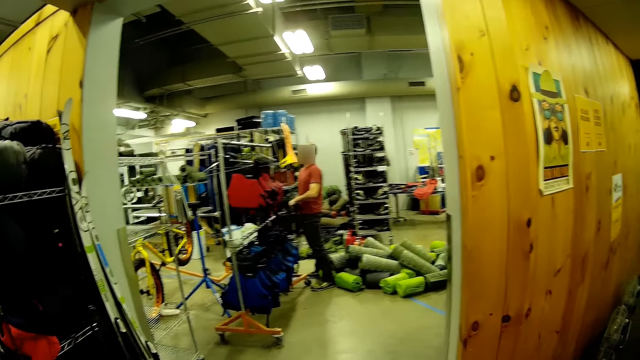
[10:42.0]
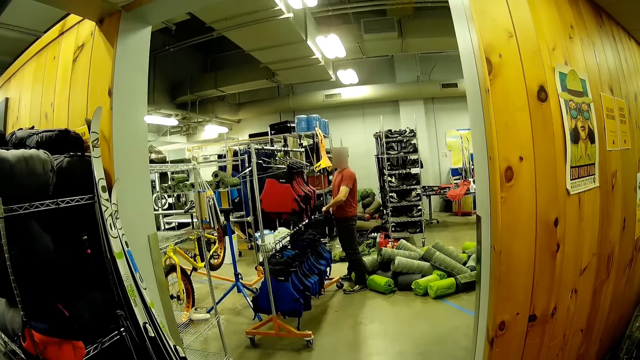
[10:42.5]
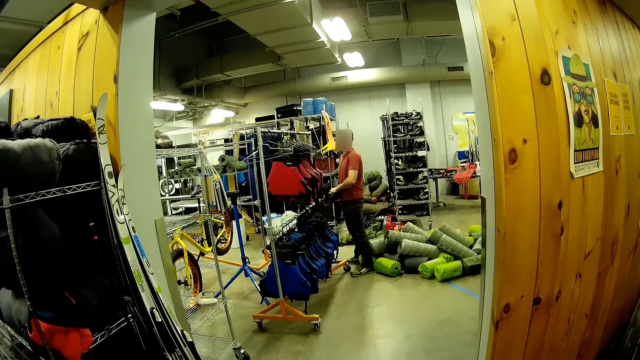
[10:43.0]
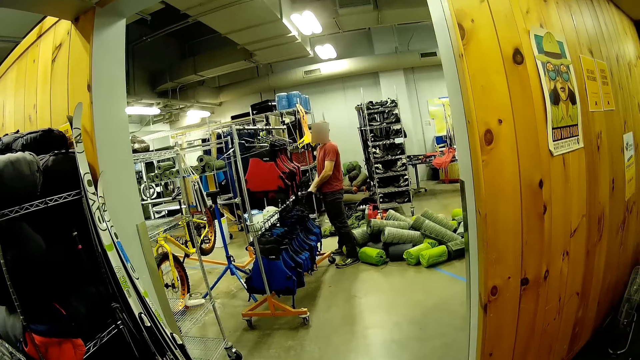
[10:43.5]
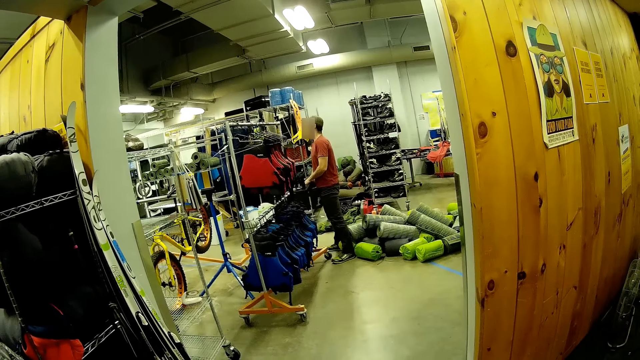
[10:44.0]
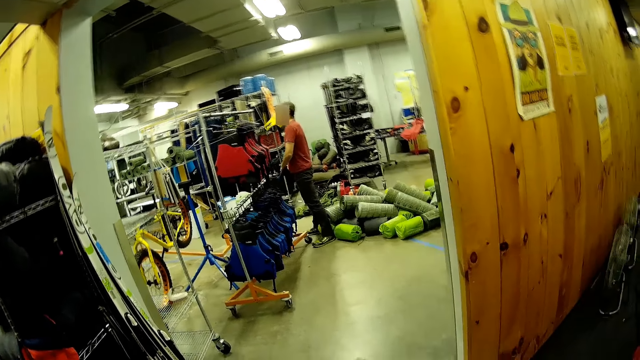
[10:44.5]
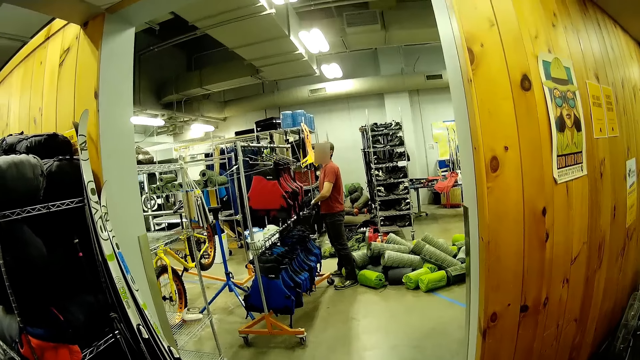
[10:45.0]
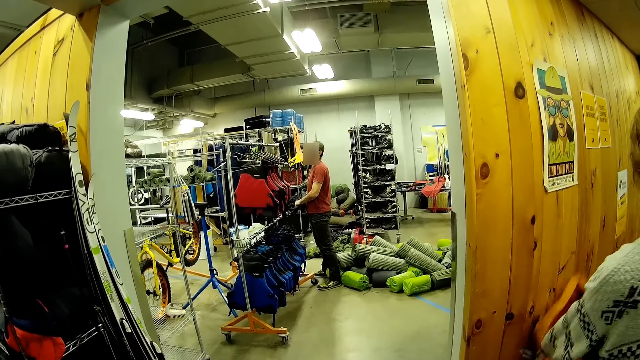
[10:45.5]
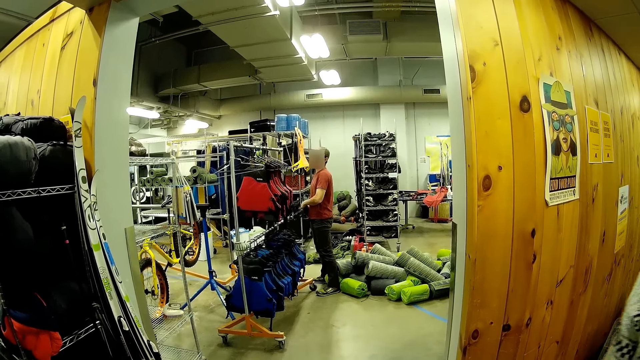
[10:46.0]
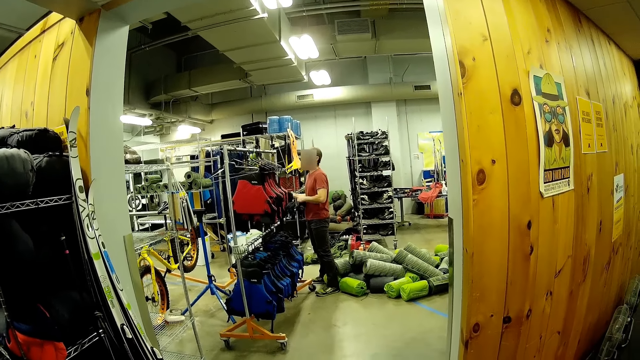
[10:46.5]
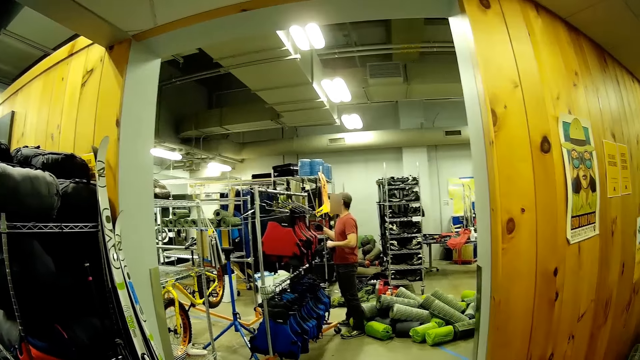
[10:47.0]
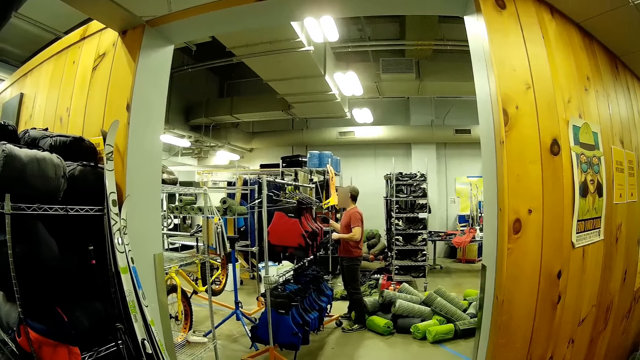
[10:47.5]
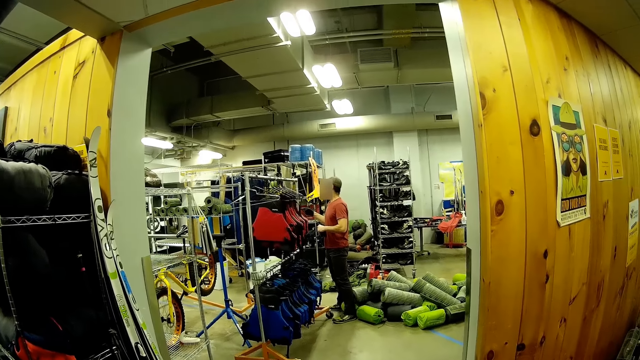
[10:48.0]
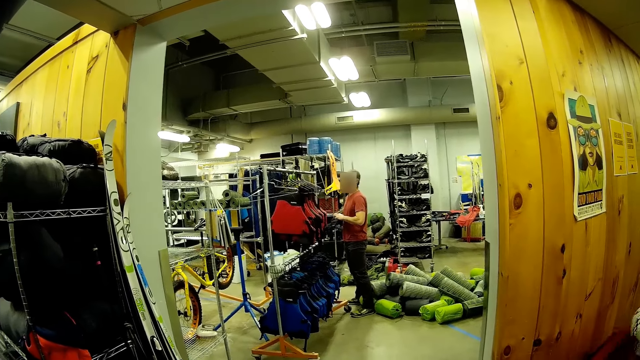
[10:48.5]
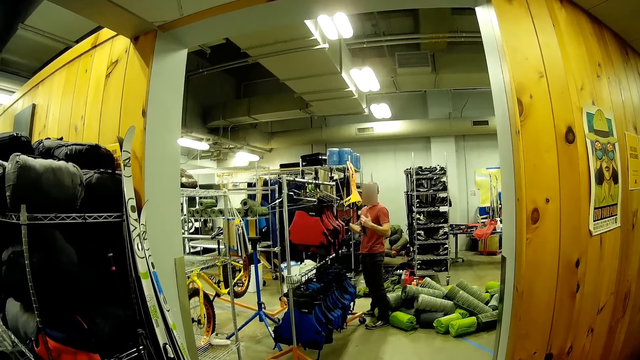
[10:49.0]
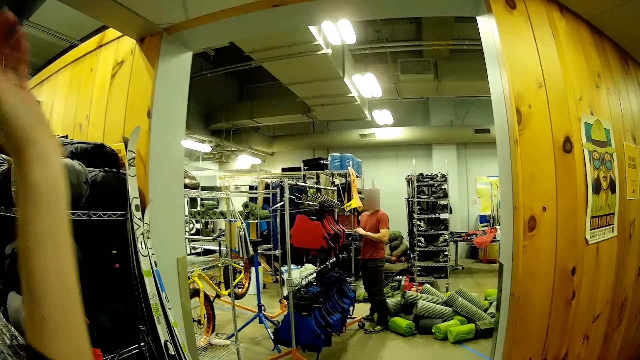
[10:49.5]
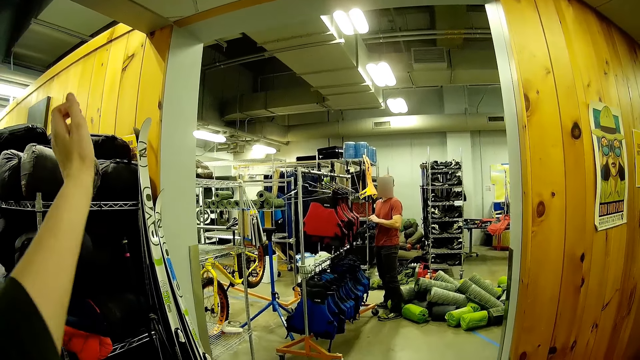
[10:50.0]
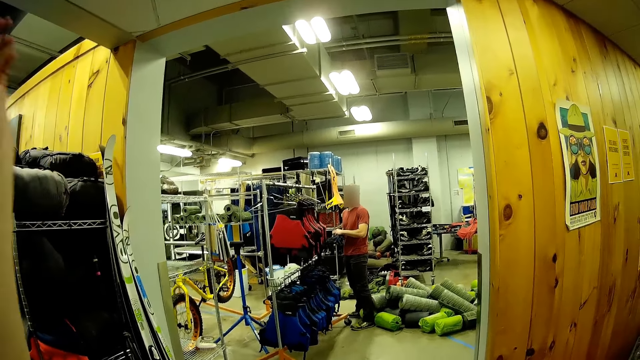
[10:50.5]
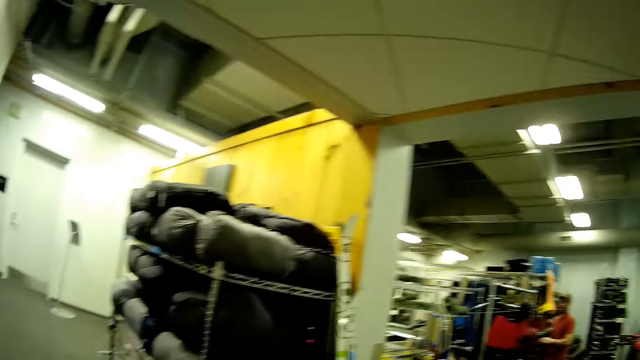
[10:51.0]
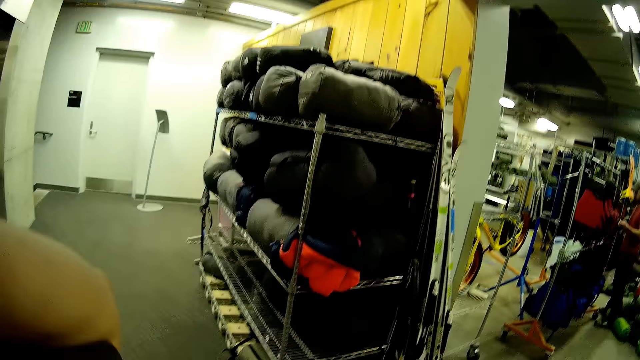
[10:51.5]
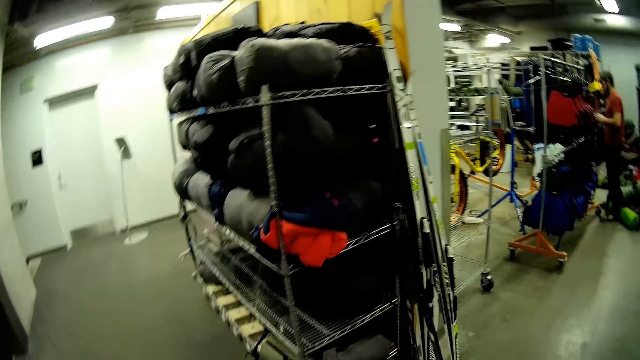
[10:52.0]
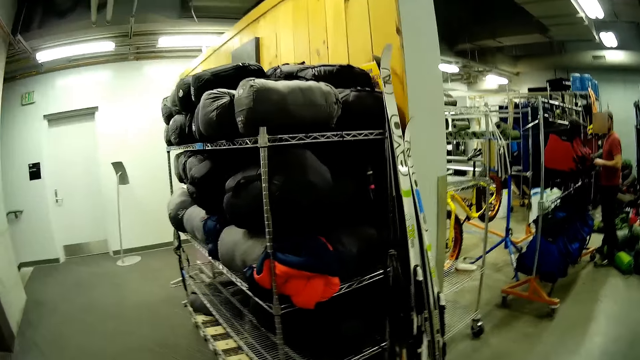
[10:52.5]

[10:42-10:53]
A man wears the gloves. The man makes gestures. The camera wearer folds the left hand sleeves. They turn around.

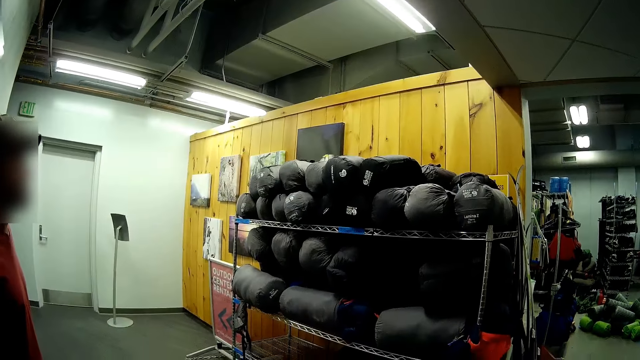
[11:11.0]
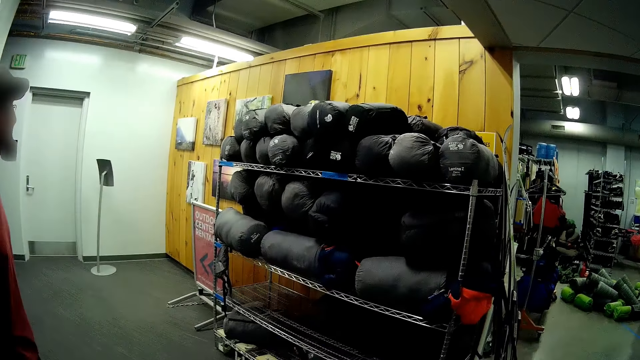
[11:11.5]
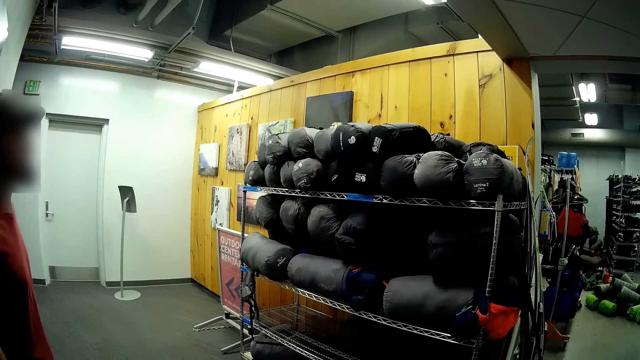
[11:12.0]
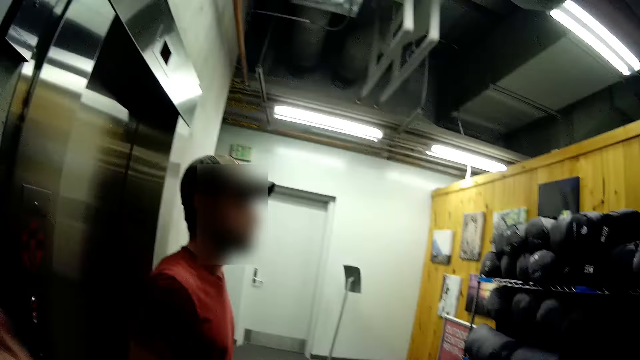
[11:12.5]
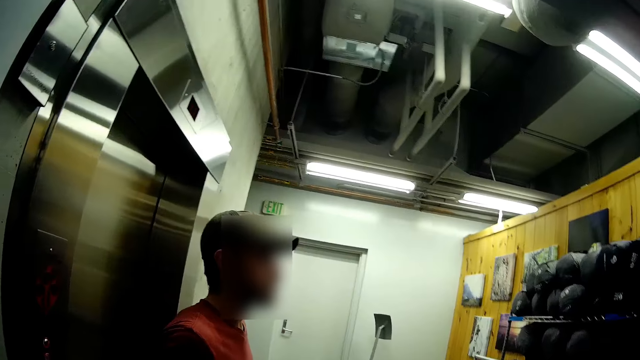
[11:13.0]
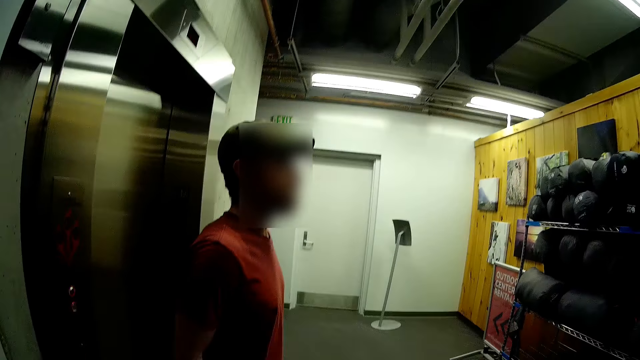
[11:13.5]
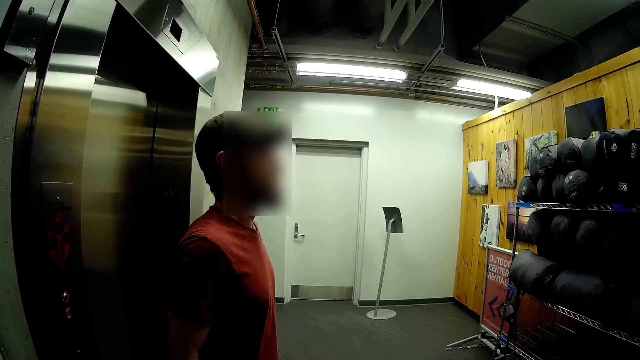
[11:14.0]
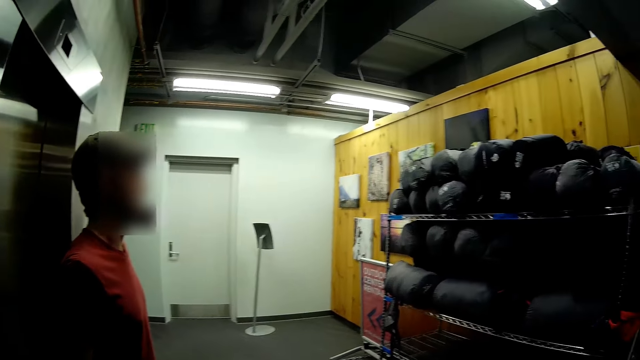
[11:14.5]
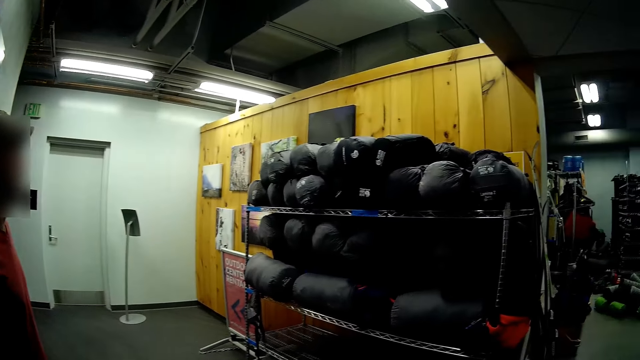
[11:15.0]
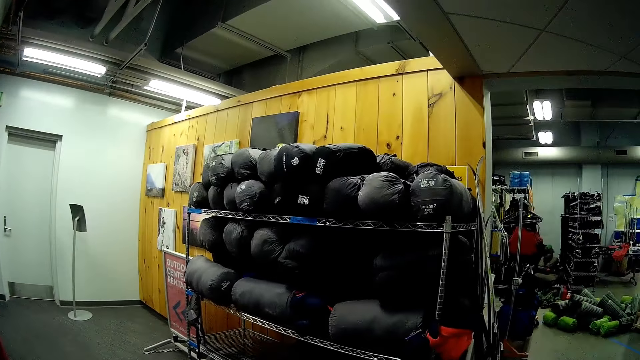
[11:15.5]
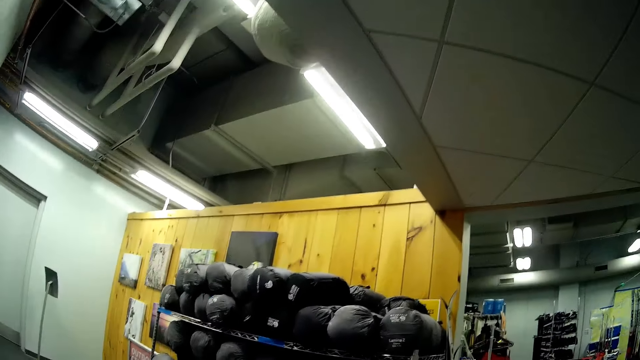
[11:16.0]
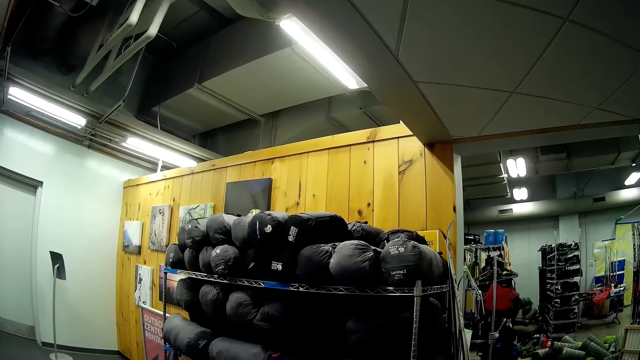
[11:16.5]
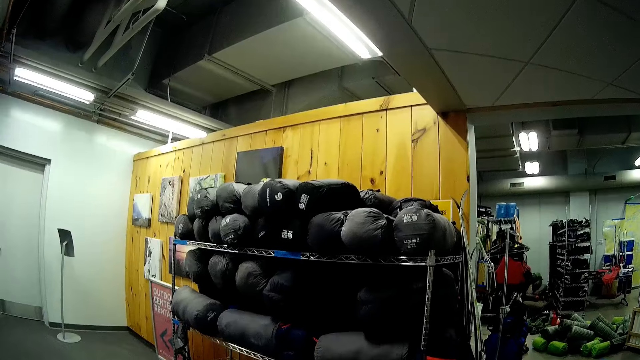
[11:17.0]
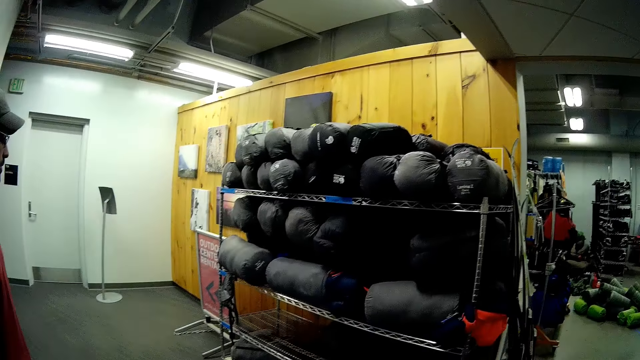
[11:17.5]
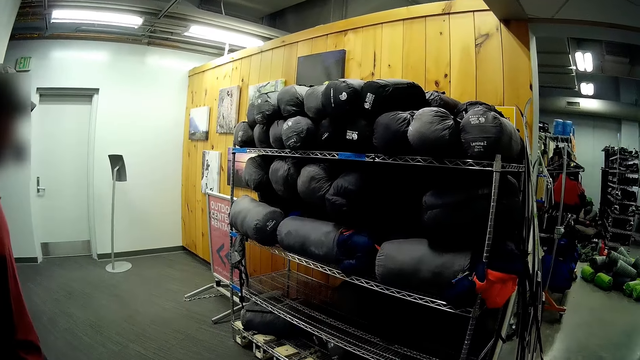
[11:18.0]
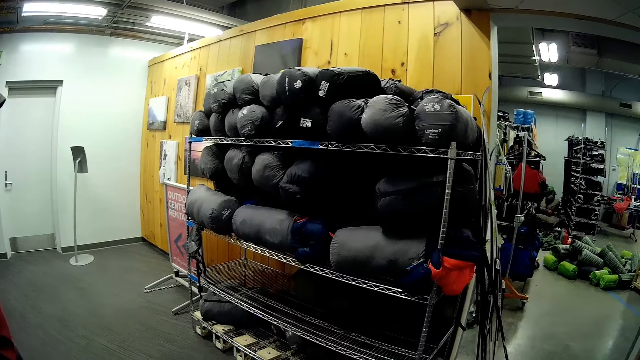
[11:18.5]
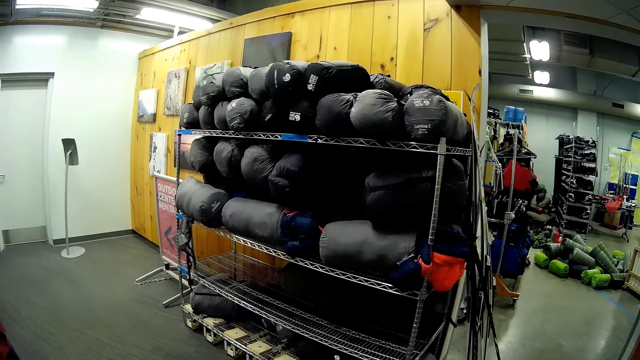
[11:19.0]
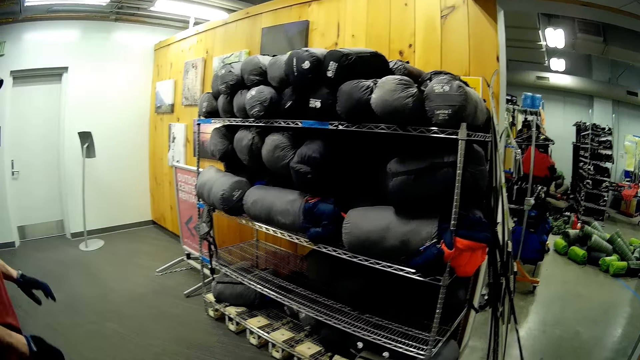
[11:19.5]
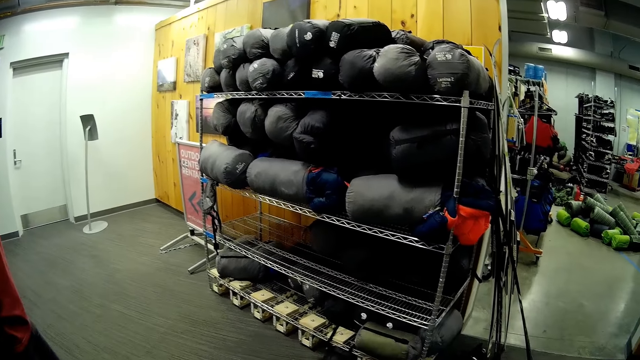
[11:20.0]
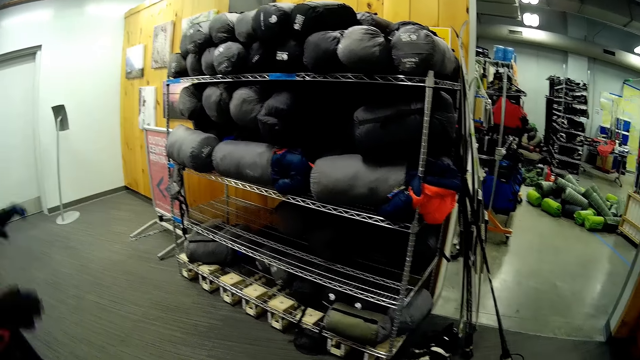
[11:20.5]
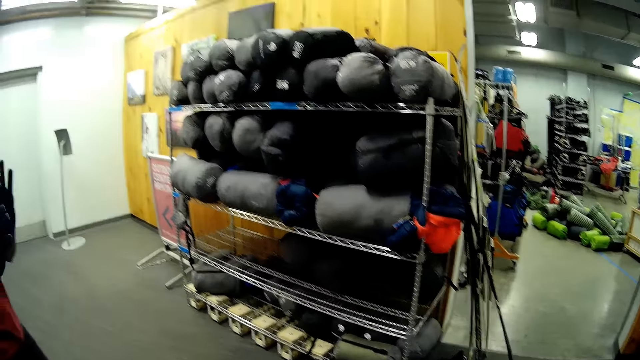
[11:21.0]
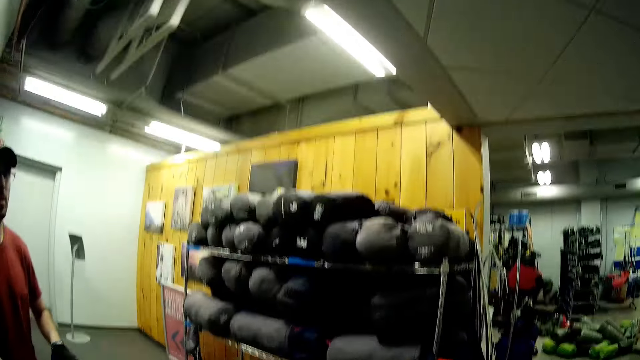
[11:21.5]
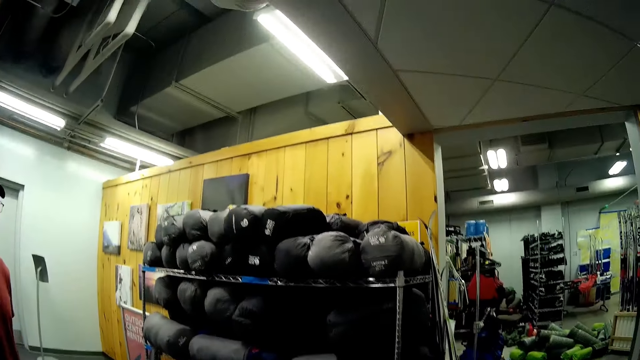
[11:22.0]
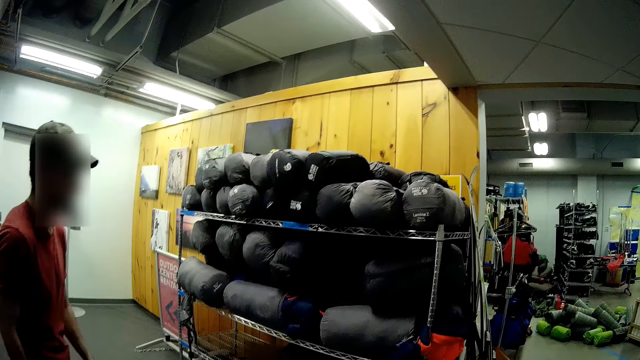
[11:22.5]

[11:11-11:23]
The camera wearer looks around. They stare at a man. They look around.
